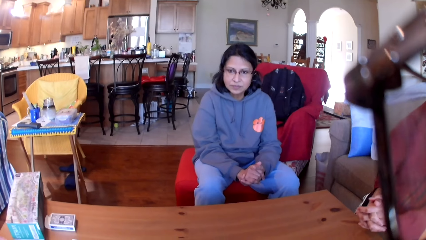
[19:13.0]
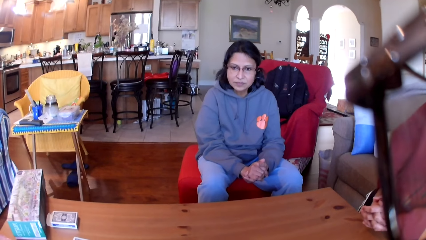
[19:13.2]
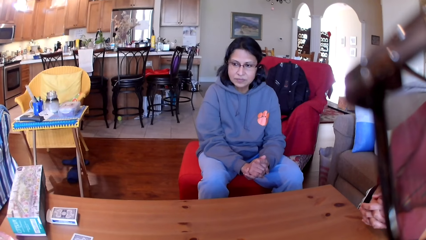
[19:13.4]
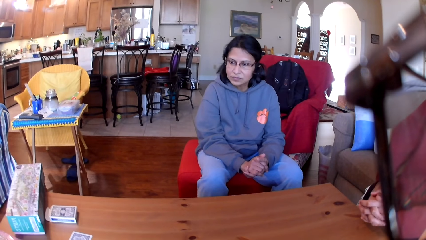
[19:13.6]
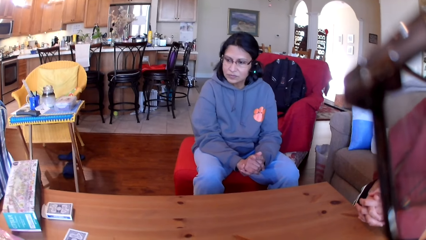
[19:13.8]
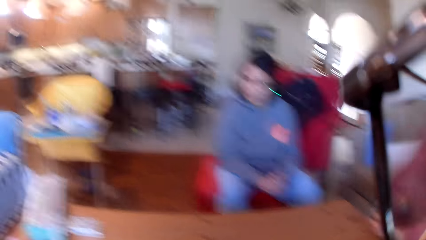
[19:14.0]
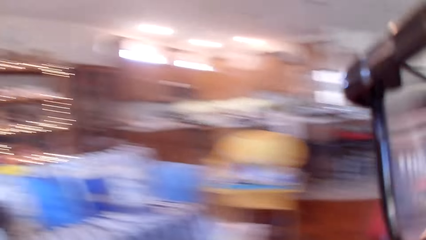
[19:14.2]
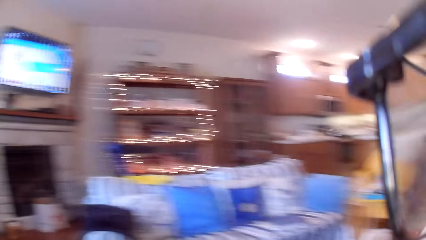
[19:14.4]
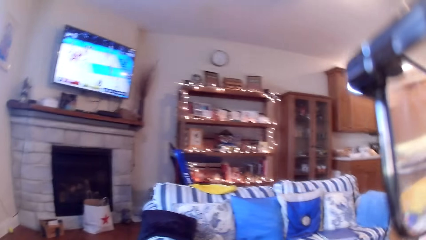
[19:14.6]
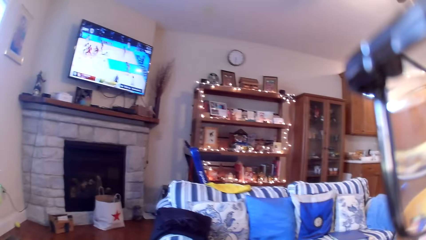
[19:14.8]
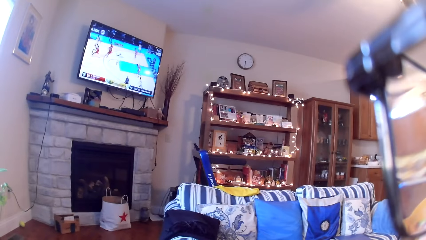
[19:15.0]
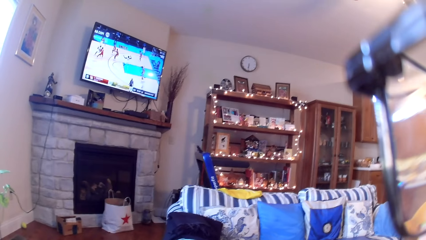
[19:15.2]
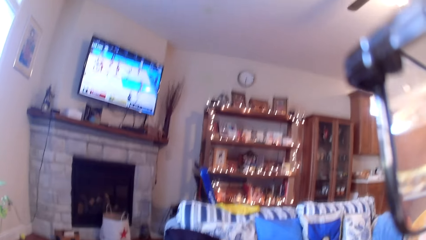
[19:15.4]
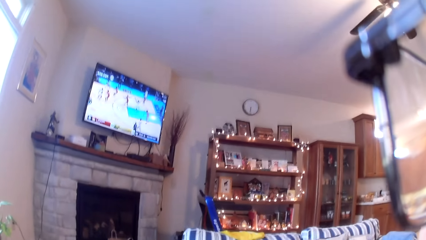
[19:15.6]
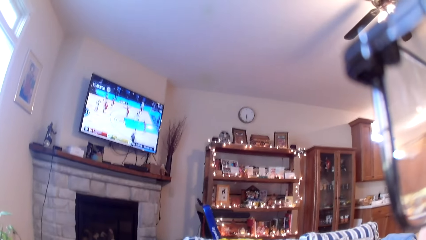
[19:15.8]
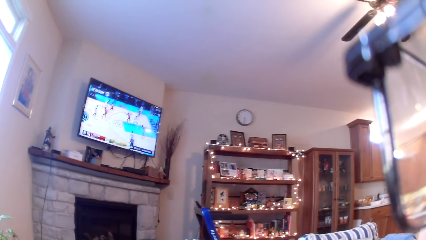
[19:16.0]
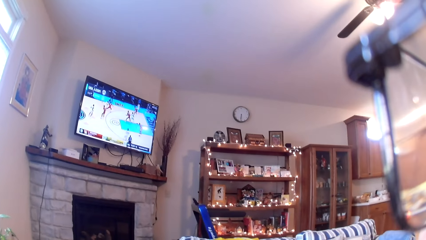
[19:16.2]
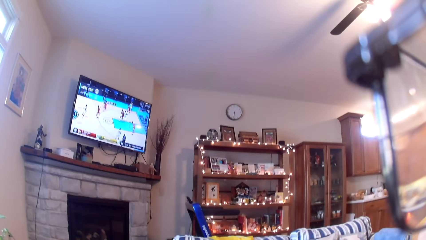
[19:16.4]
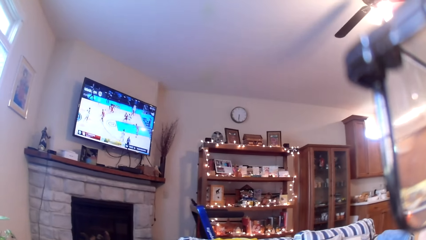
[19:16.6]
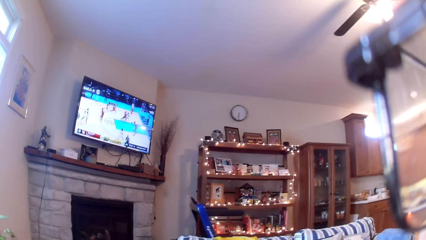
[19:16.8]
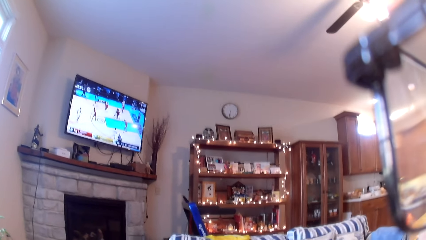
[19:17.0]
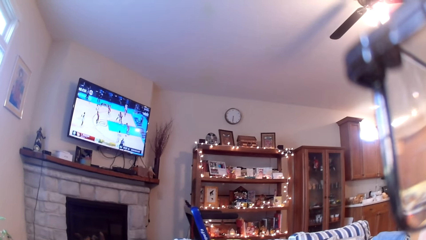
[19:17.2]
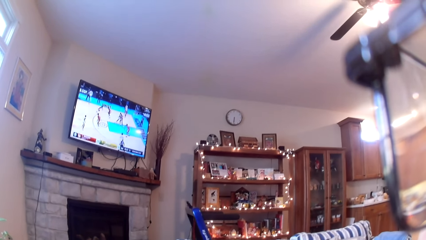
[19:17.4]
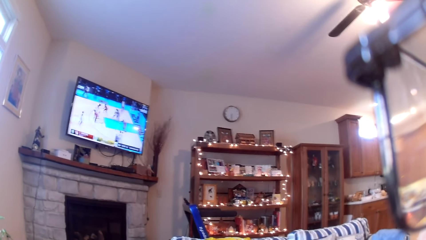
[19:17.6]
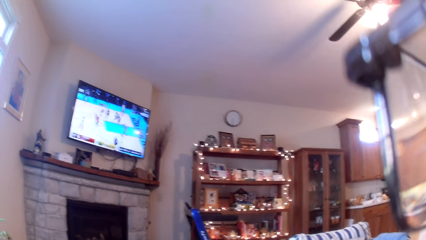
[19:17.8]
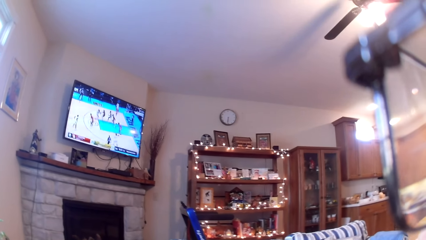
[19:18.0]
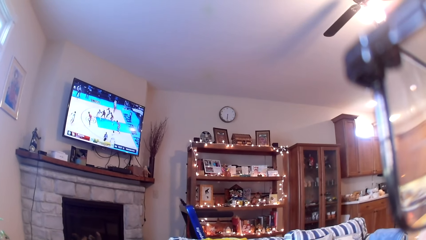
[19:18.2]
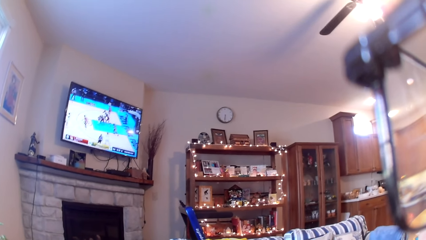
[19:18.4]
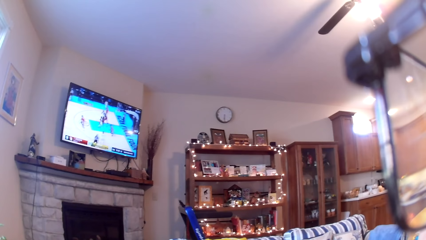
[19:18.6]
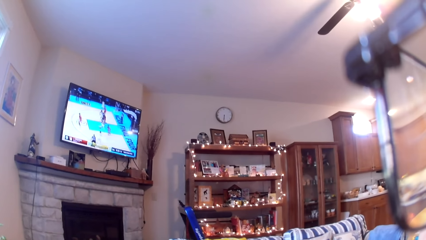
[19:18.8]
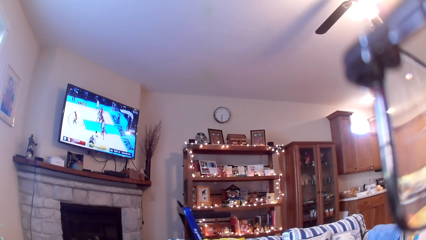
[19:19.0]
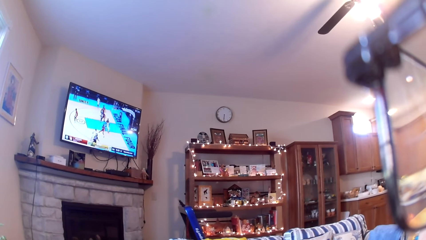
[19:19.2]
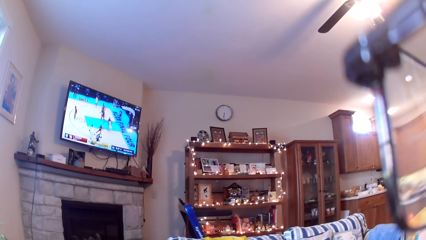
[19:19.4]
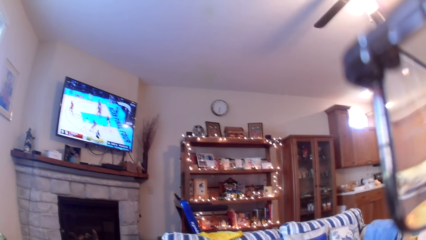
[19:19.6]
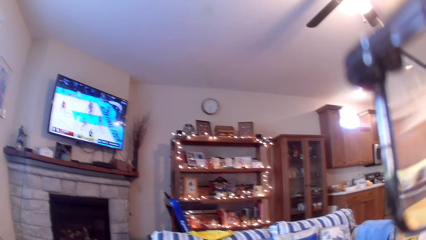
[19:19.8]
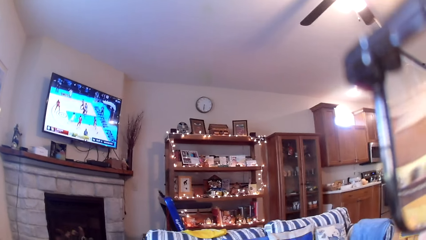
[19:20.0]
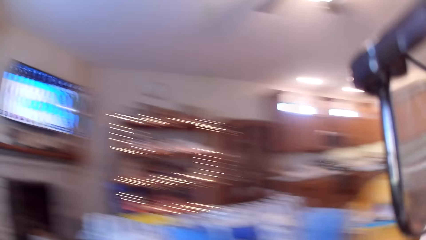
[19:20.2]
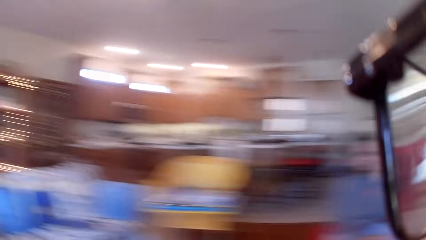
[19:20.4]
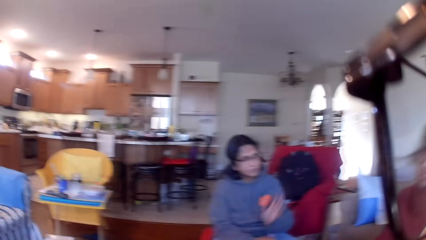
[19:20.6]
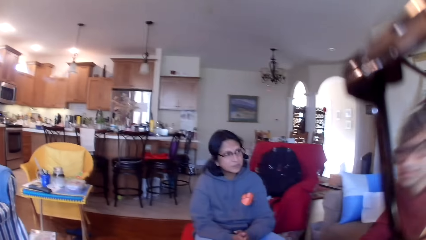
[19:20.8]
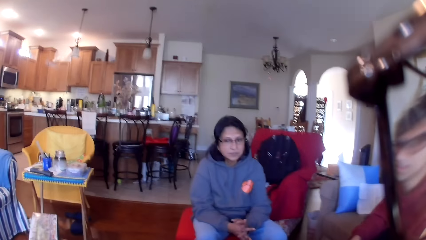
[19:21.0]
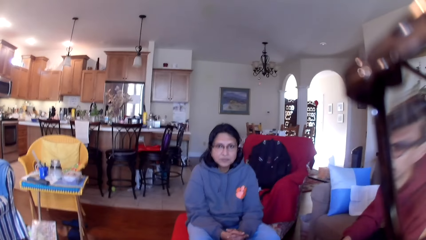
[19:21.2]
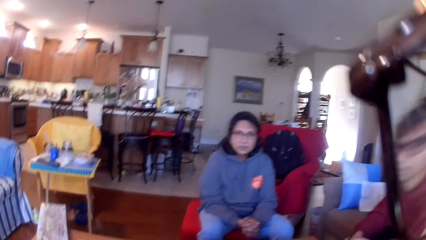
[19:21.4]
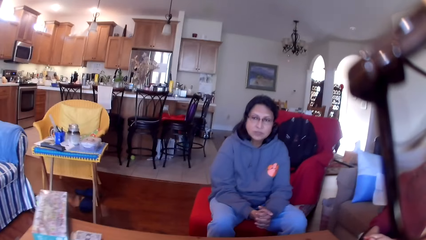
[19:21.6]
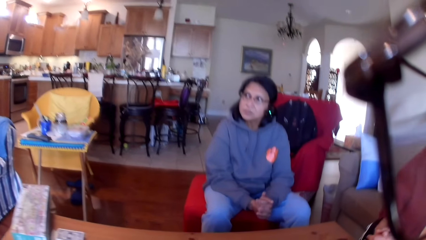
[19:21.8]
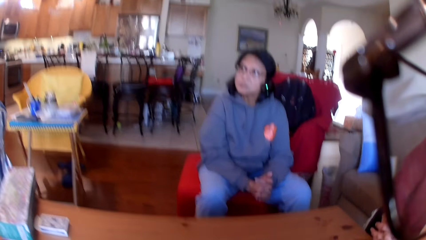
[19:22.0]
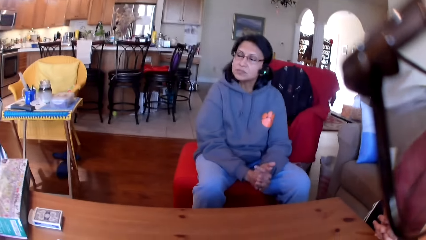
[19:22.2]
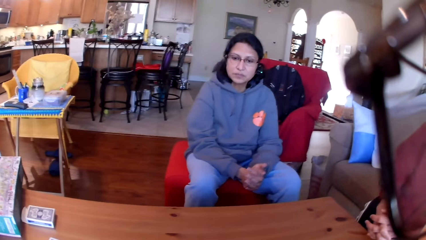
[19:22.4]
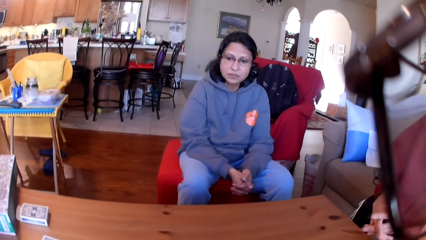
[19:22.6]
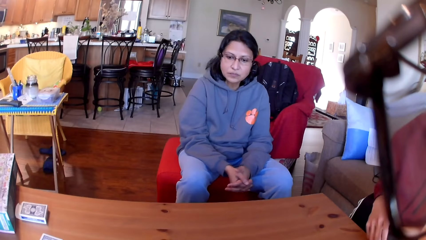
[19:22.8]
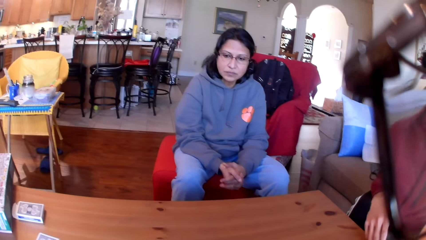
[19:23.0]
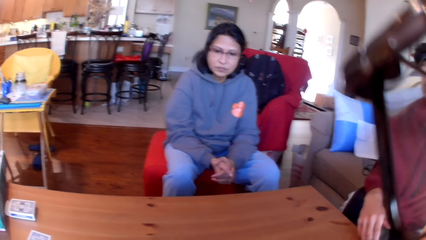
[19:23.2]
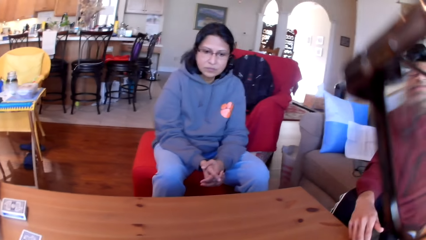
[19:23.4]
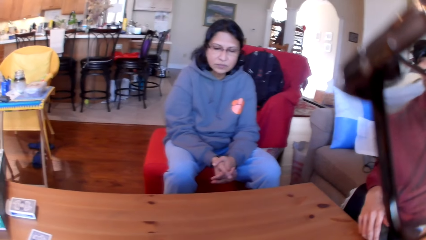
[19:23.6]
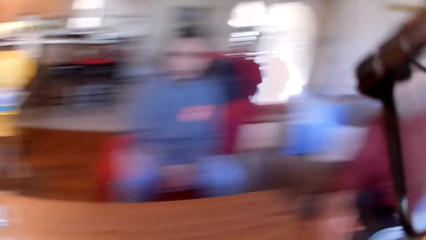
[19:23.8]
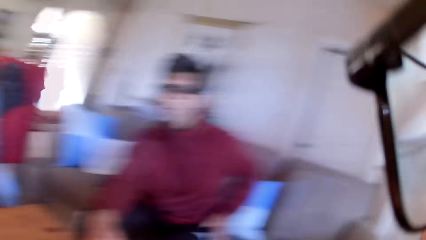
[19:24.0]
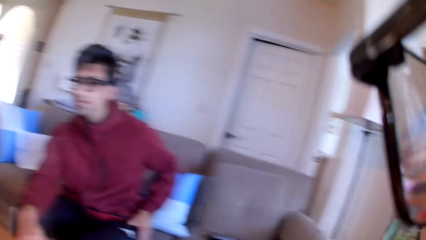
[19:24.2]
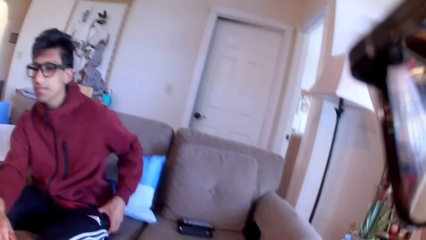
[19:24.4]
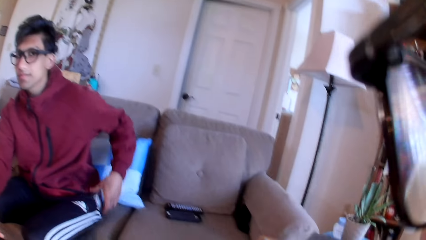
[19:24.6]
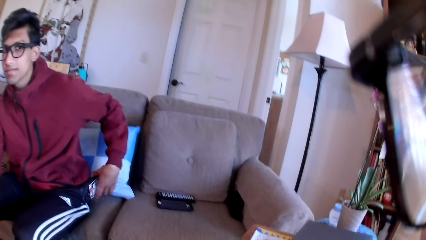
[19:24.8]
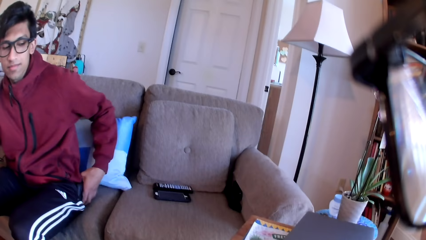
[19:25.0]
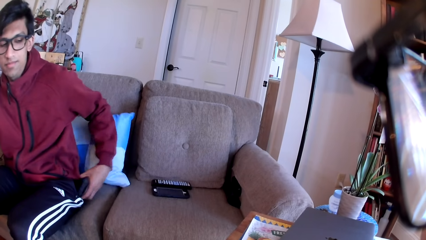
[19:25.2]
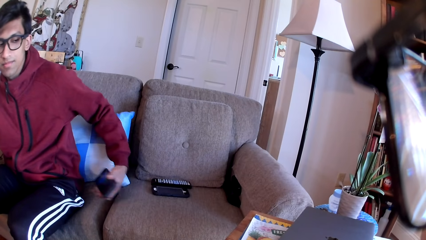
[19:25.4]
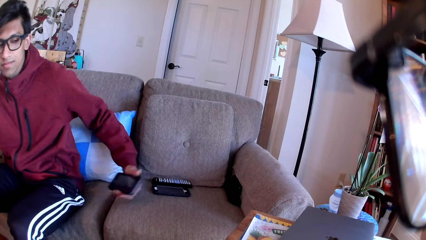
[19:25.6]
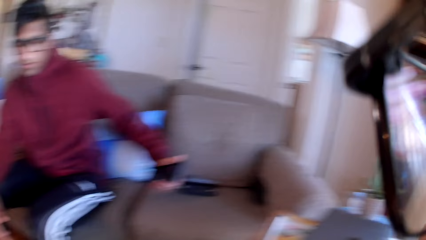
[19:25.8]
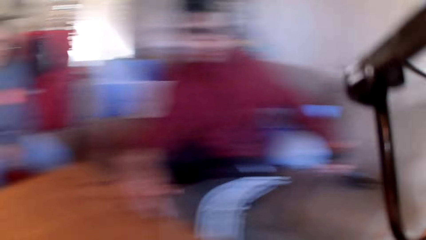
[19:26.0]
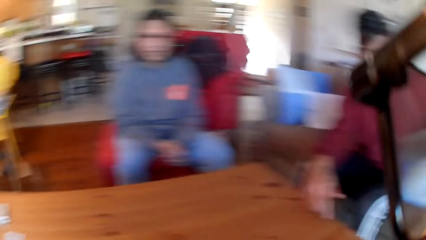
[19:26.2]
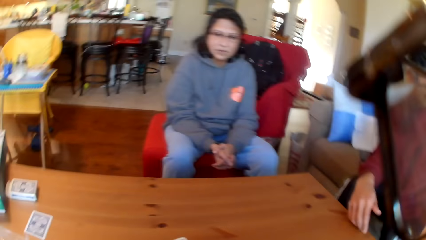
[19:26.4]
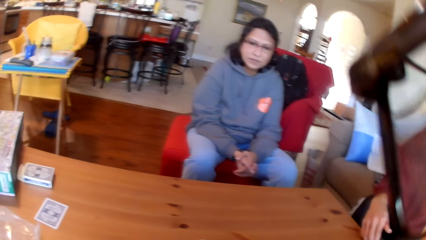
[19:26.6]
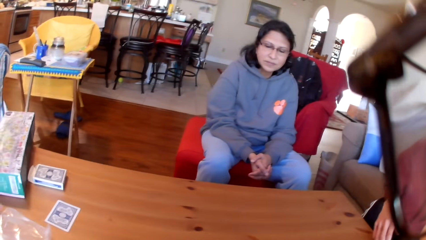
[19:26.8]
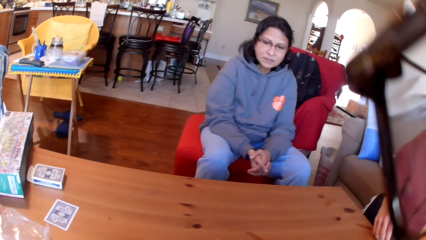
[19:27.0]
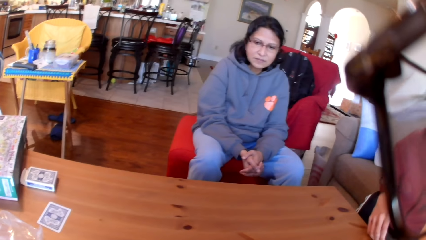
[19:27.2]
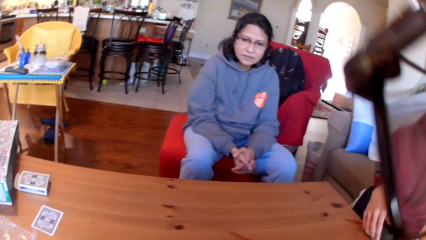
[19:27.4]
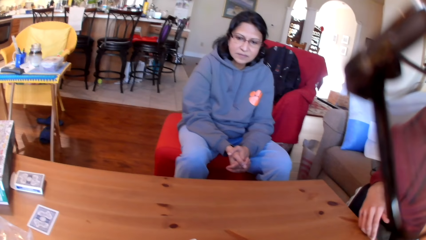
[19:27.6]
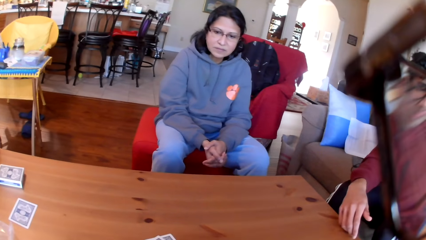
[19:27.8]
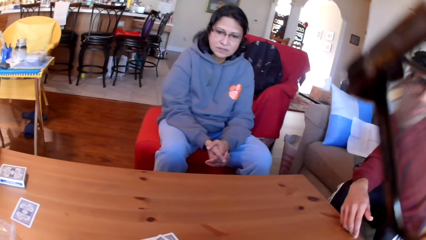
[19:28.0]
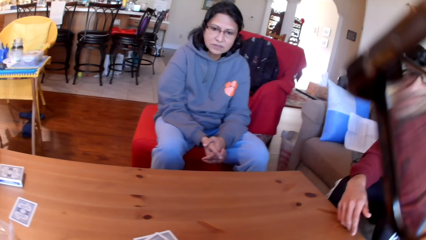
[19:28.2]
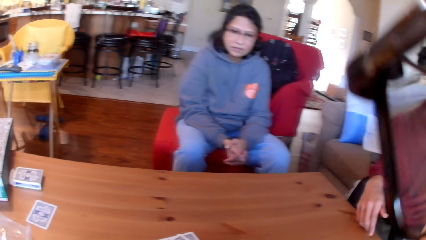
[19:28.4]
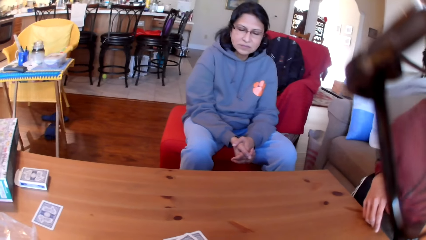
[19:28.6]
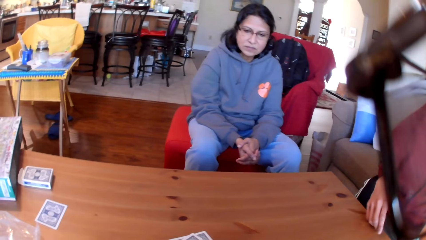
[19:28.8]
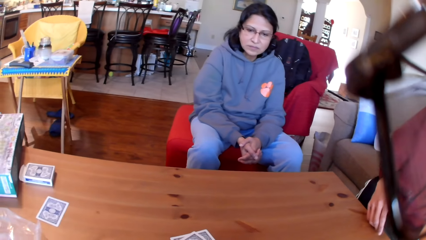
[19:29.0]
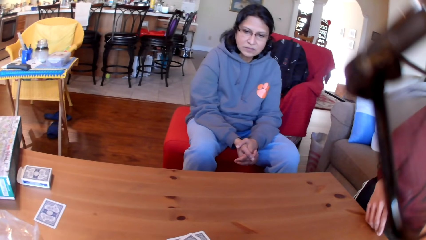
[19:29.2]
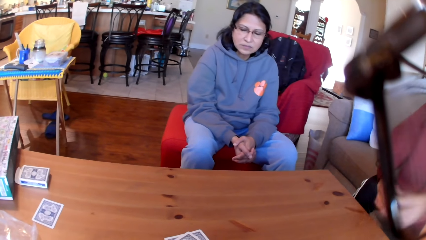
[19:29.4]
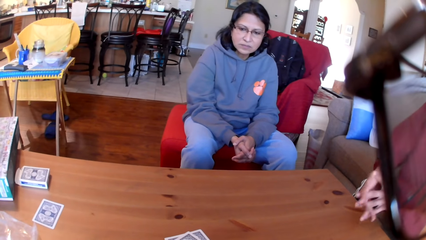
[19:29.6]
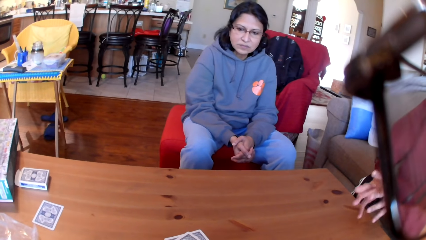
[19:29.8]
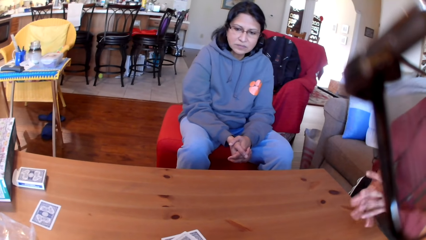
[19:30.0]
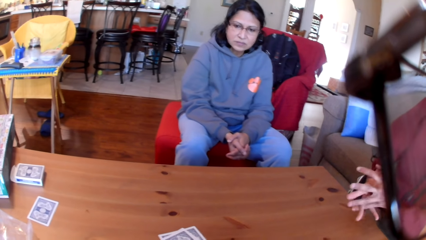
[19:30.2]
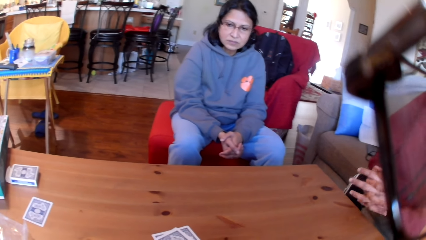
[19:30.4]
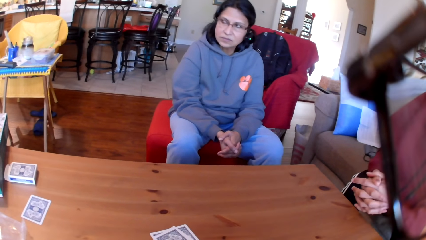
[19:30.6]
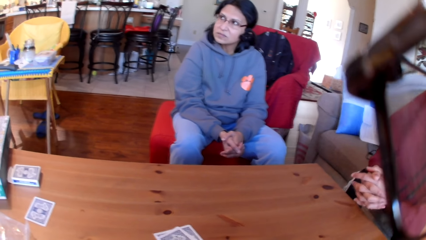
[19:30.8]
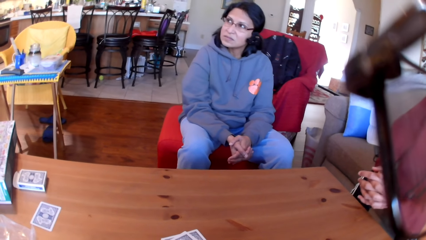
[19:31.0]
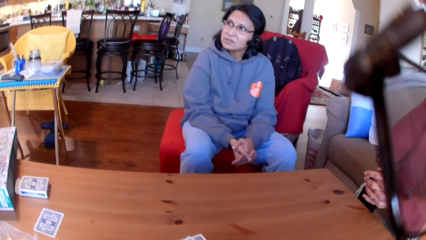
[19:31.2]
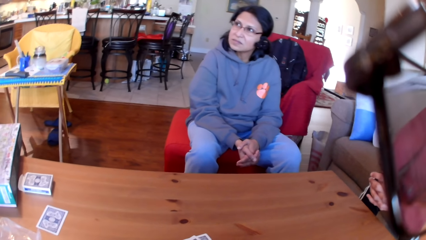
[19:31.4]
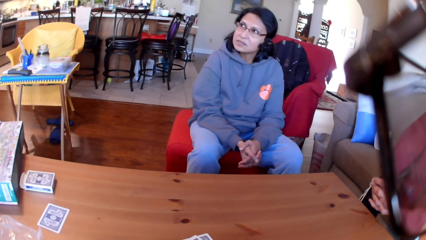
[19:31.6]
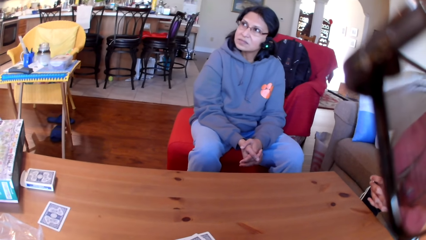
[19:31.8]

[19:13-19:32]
The camera wearer looks around the house. They stare at the television. They look around the house. They stare at the woman and the man. They look around the house. They stare at the man. The man removes the phone from his pocket. The camera wearer looks around the house. They stare at the woman. They put the cards on the table.
